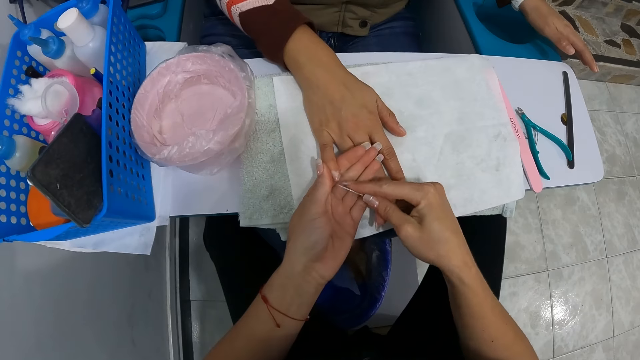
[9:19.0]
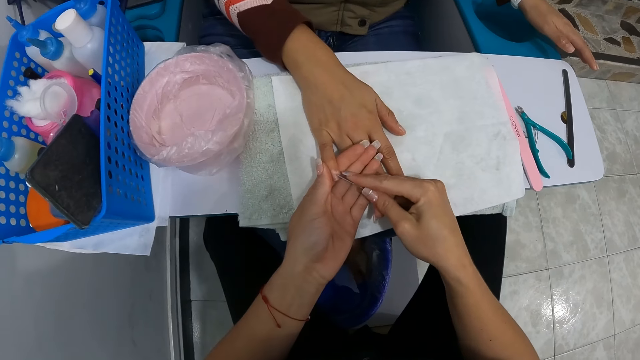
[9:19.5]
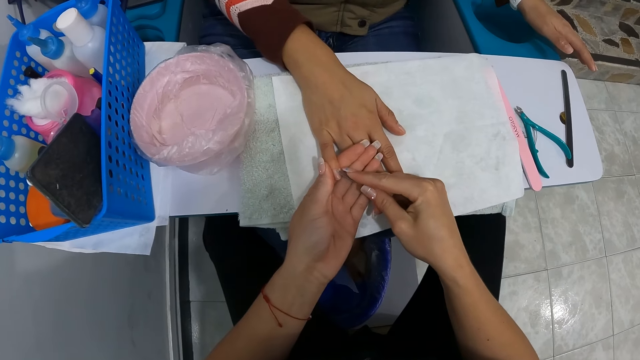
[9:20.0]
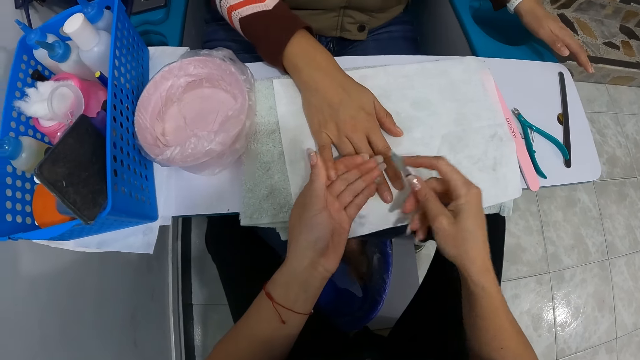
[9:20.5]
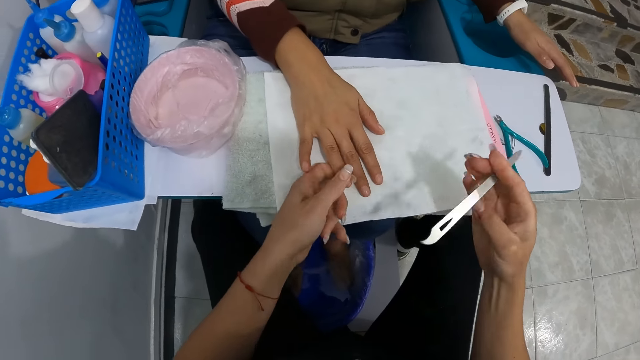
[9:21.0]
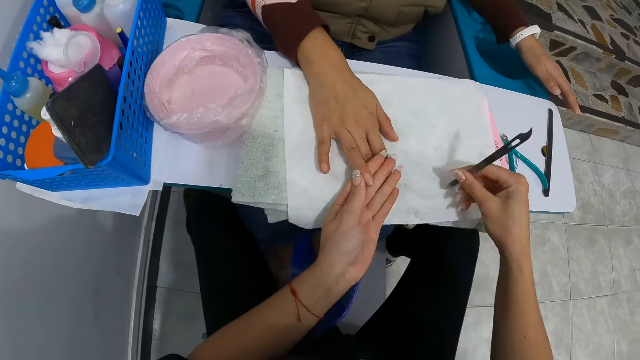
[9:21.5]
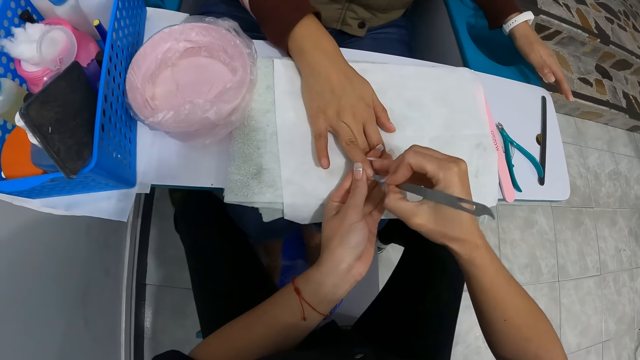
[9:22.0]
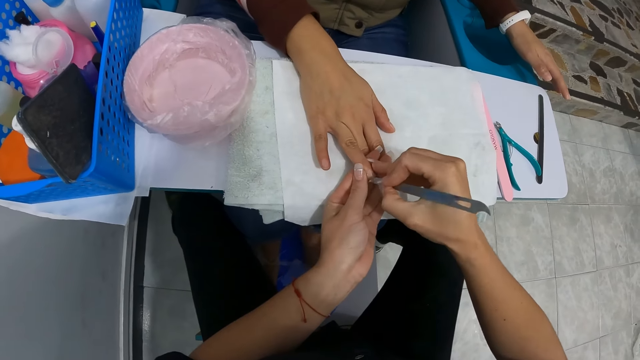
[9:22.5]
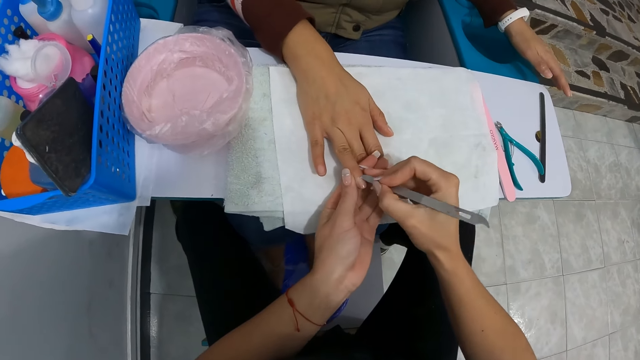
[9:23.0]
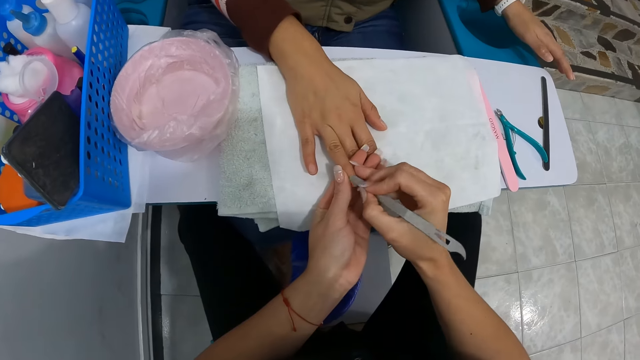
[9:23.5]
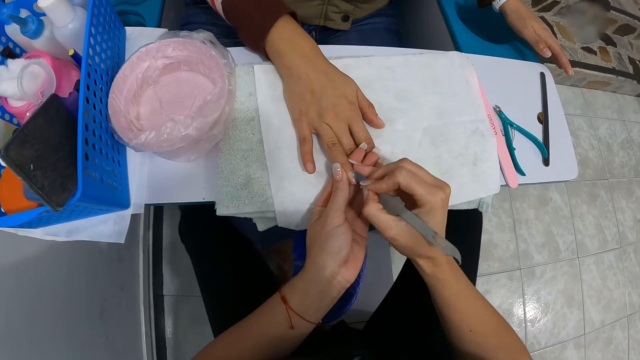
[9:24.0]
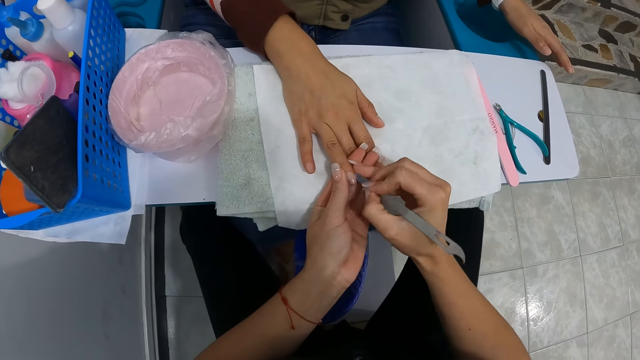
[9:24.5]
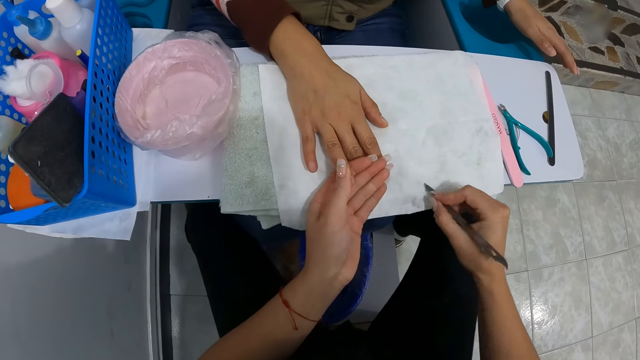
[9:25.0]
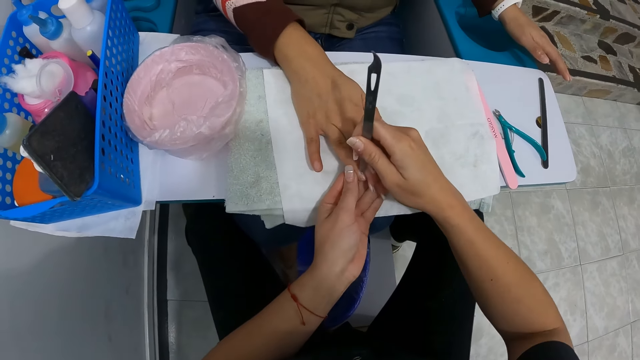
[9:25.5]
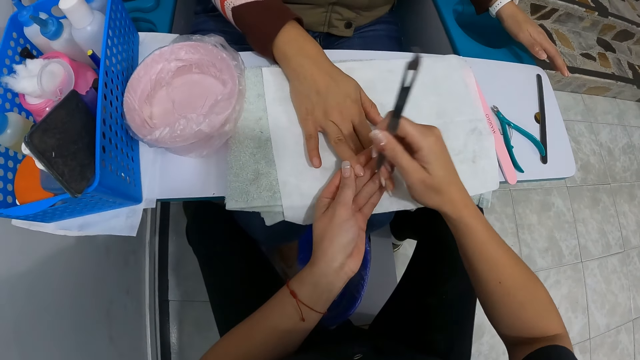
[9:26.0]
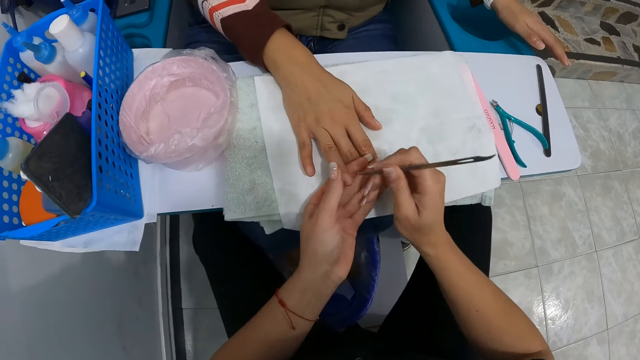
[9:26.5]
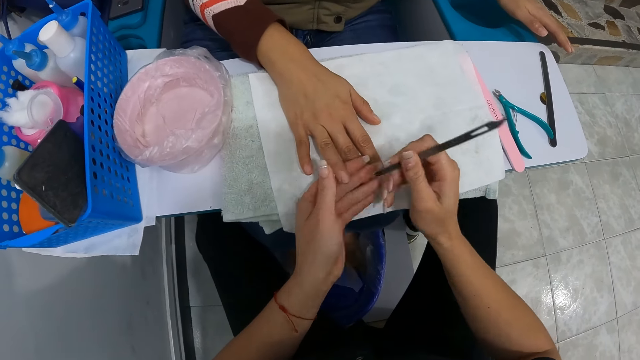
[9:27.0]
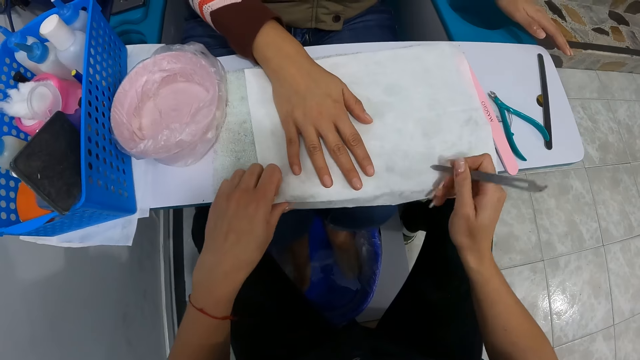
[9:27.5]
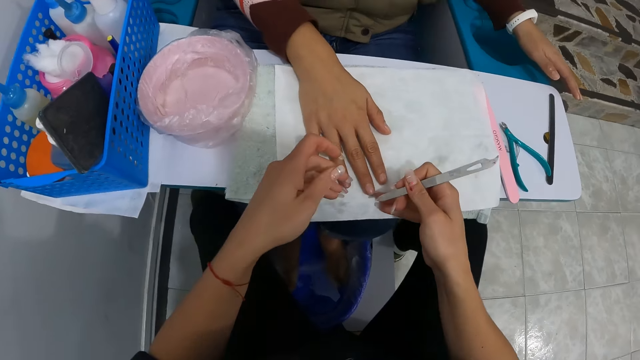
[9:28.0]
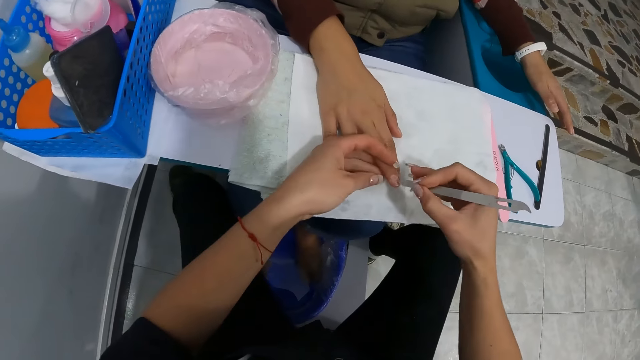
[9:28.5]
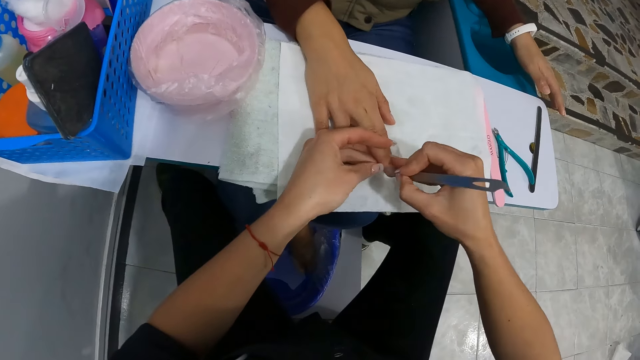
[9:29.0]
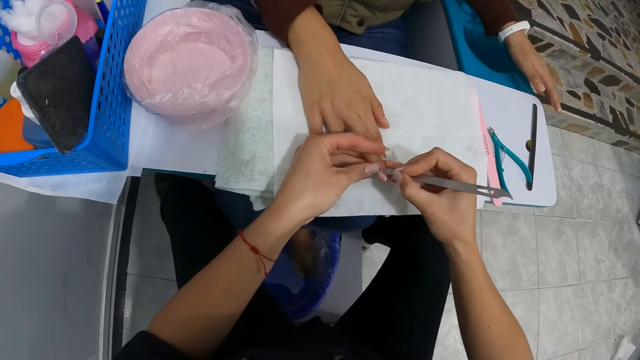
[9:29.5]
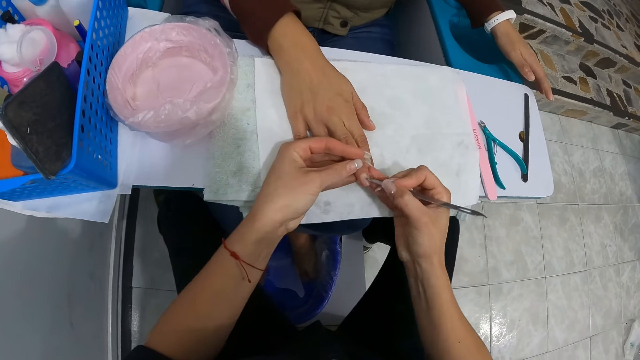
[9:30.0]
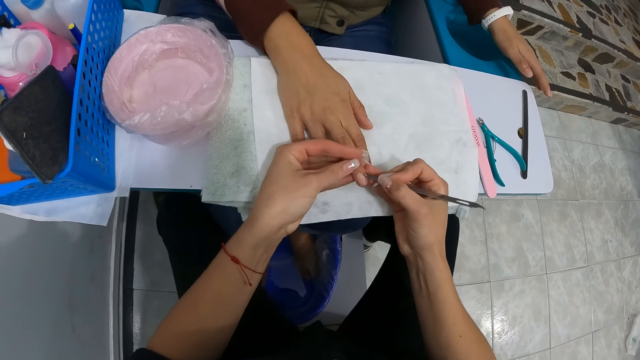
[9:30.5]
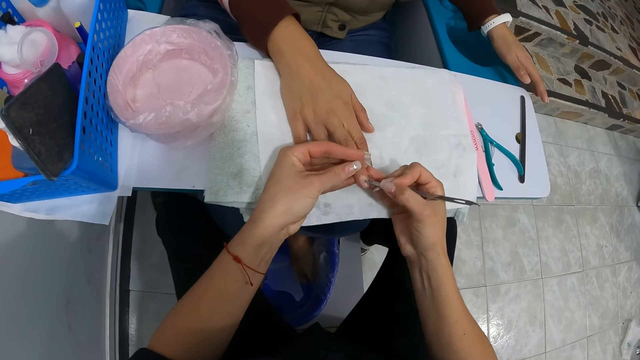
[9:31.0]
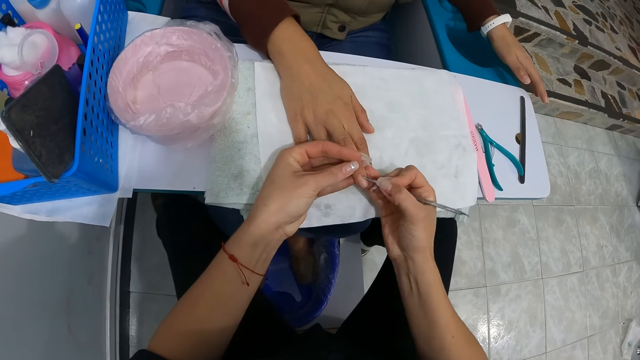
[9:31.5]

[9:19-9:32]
The camera wearer cleans the nail scraper in her right hand on the towel on the desk. She holds the right ring finger of the woman with her left hand. She scrapes the nails on the right ring finger of the woman with the nail scraper in her right hand. She cleans the nail scraper in her right hand on the towel on the desk. She scrapes the nails on the right ring finger of the woman with the nail scraper in her right hand. She cleans the nail scraper in her right hand on the towel on the desk. She cleans the right ring finger of the woman with her left thumb. She scrapes the nails on the right ring finger of the woman with the nail scraper in her right hand. She cleans the nail scraper in her right hand on the towel on the desk. She cleans her right thumb on the towel on the desk. She holds the right middle finger of the woman with her left hand. She removes the nail cuticles with a cuticle pusher. She scrapes the nails on the right middle finger of the woman with the nail scraper in her right hand.

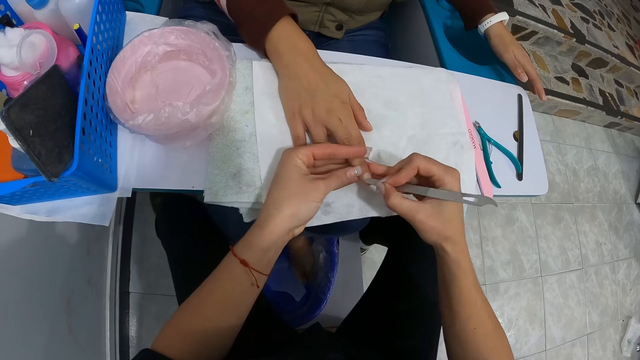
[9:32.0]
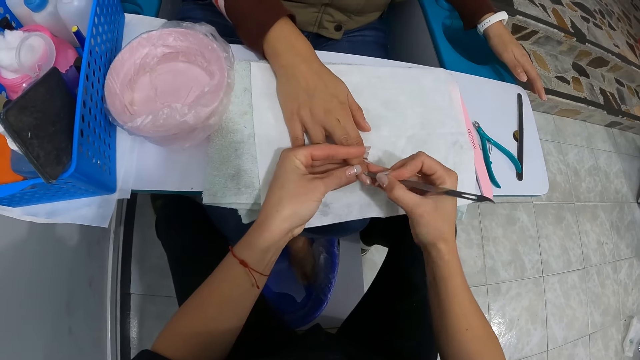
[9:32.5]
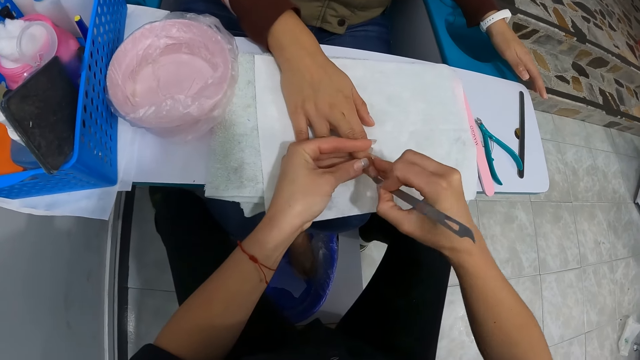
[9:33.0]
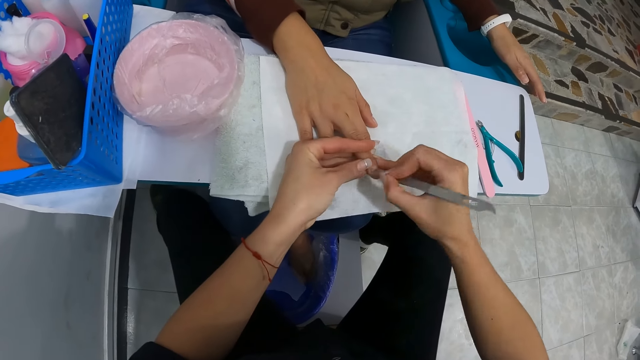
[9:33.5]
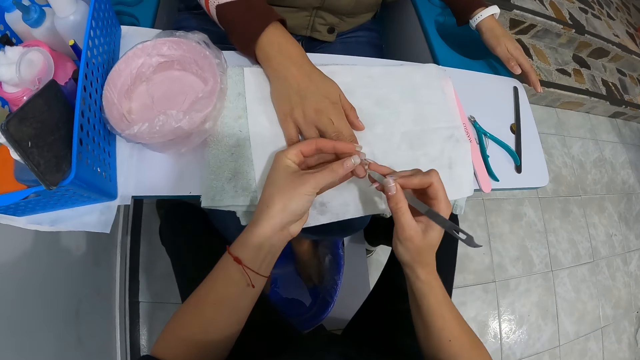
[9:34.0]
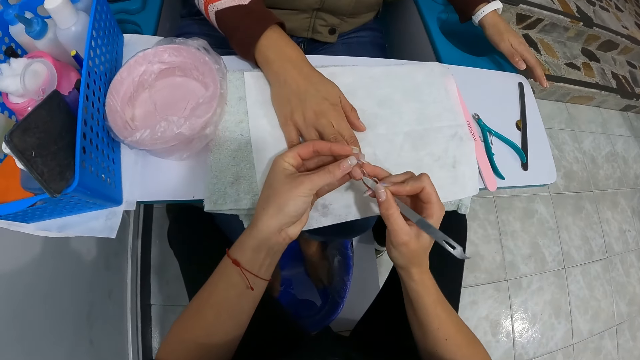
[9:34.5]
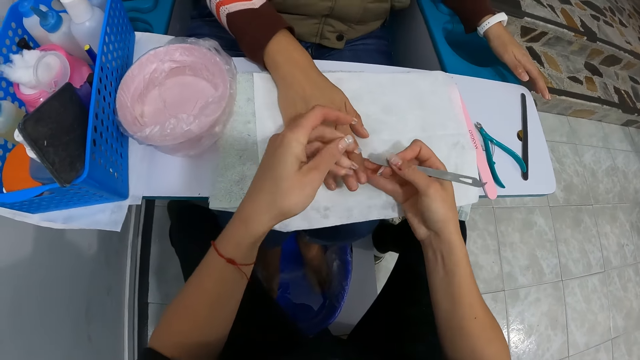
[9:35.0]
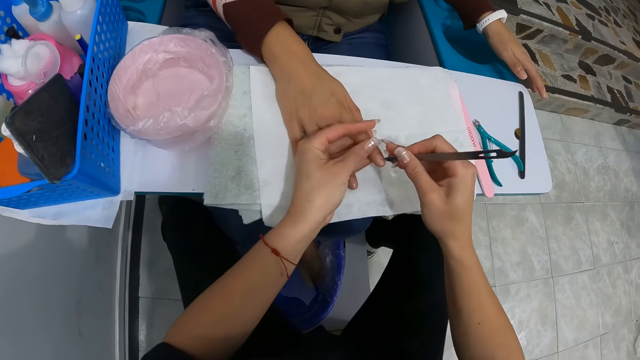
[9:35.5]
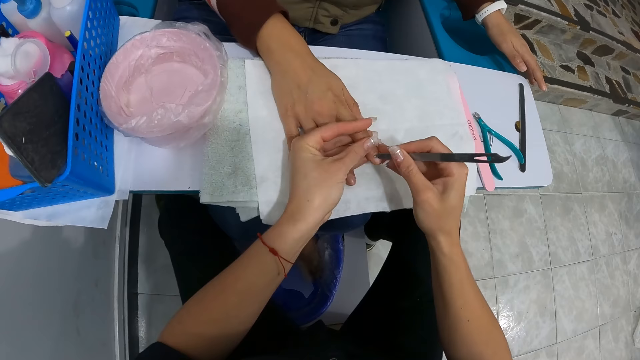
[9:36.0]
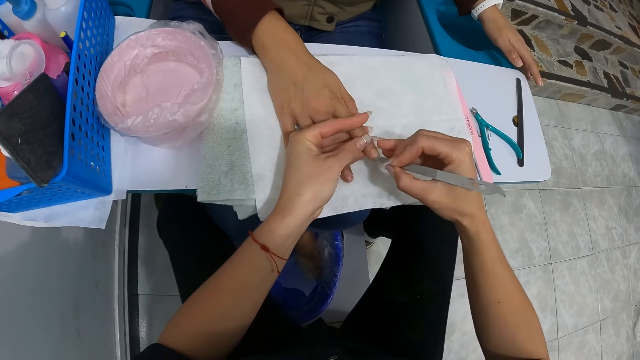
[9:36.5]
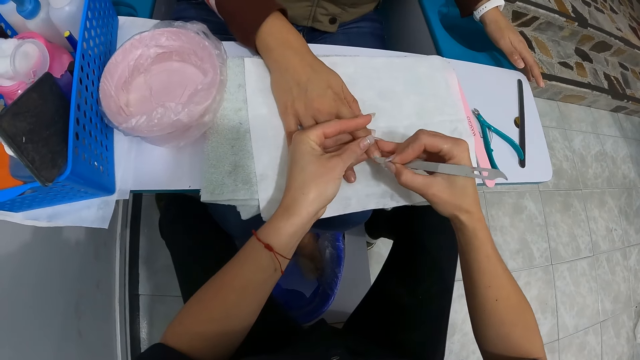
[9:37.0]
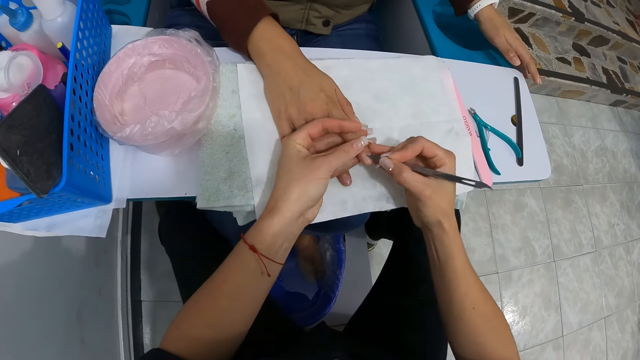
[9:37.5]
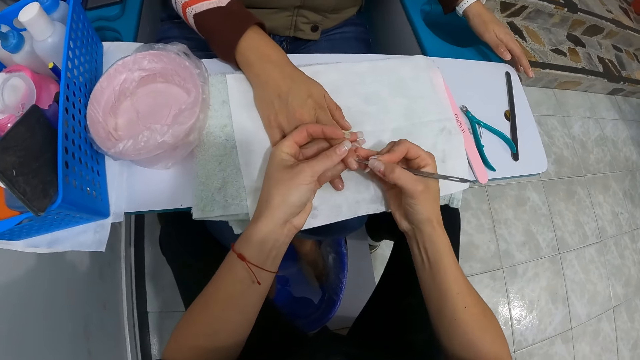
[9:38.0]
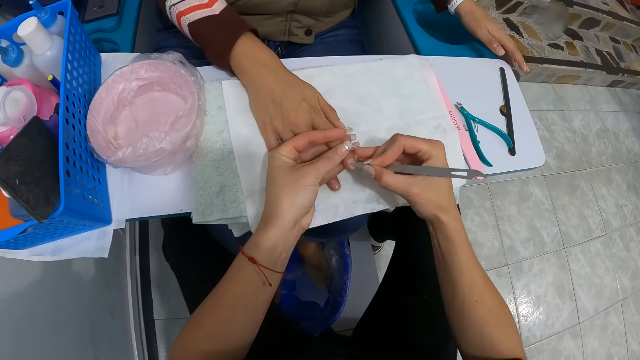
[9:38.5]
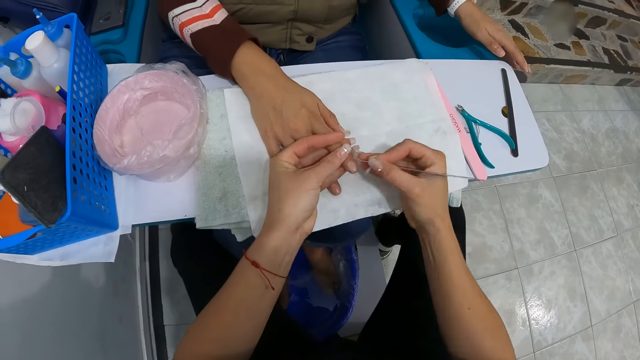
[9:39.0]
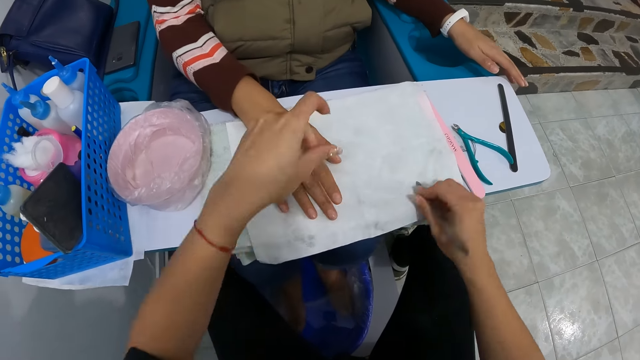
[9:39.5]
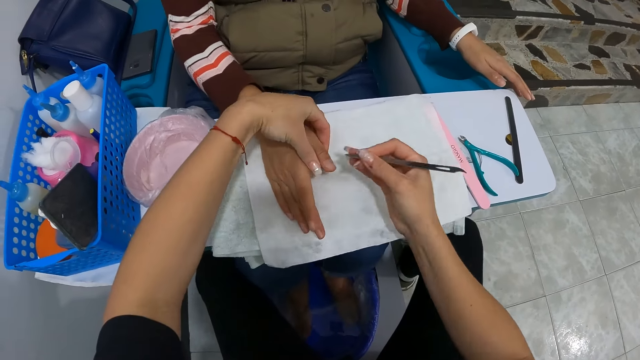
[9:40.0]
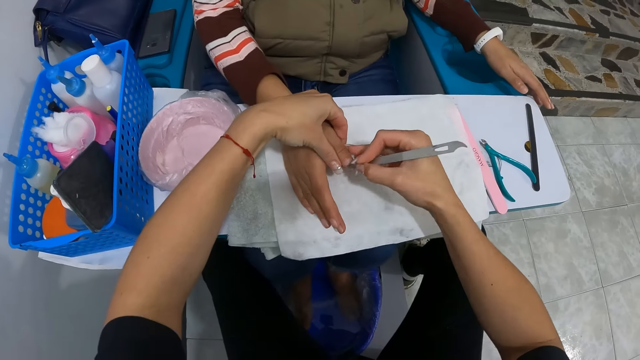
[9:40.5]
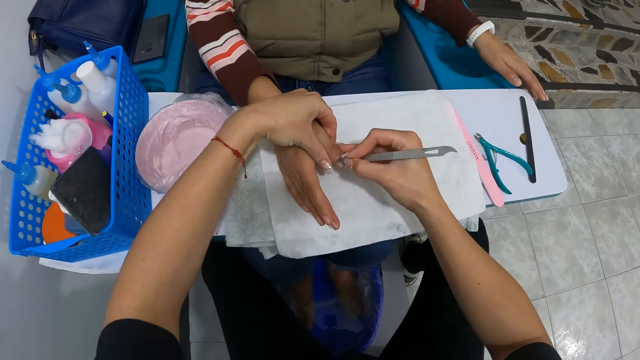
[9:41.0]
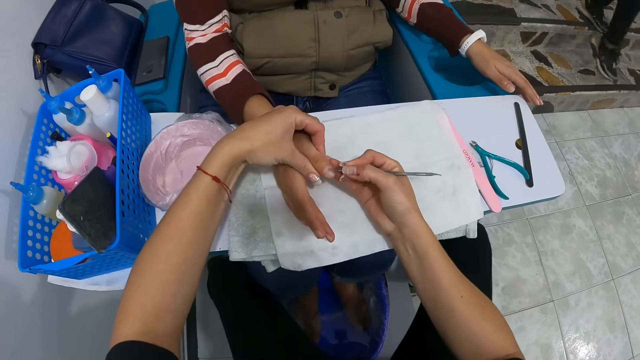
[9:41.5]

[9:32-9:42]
The camera wearer cleans the nail scraper in her right hand on the towel on the desk. She scrapes the nails on the right middle finger of the woman with the nail scraper in her right hand. She lifts the right index finger of the woman with her right hand. She holds the right index finger of the woman with her left hand. She scrapes the nails on the right index finger of the woman with the nail scraper in her right hand. She cleans the nail scraper in her right hand on the towel on the desk. She cleans the right index finger of the woman with her right thumb. She lifts the right thumb of the woman with her left hand. She scrapes the nail on the right thumb of the woman with the nail scraper in her right hand.
